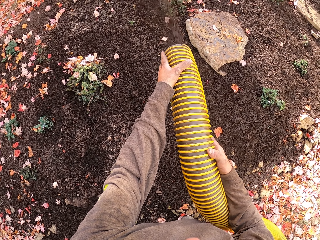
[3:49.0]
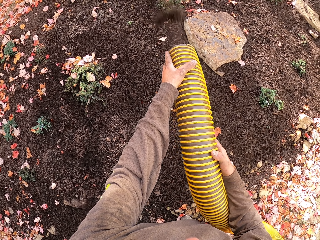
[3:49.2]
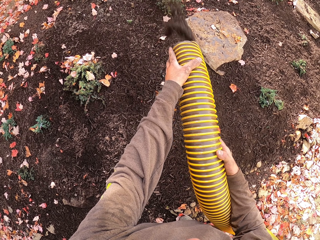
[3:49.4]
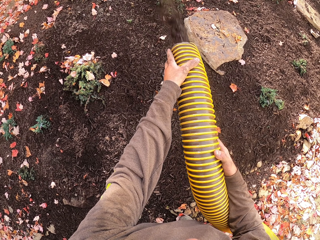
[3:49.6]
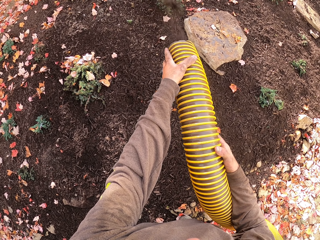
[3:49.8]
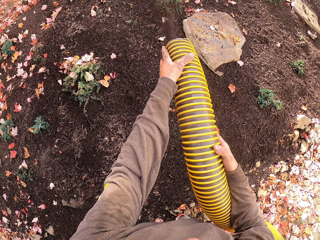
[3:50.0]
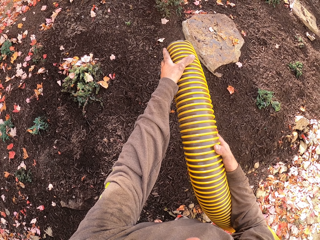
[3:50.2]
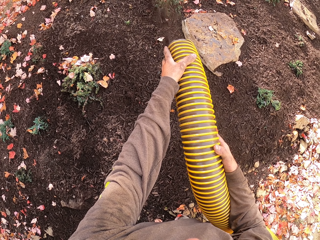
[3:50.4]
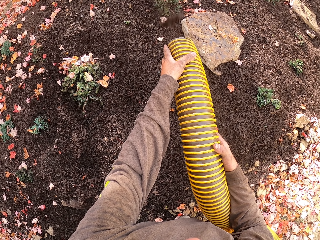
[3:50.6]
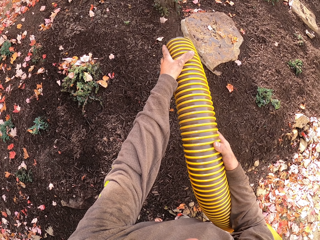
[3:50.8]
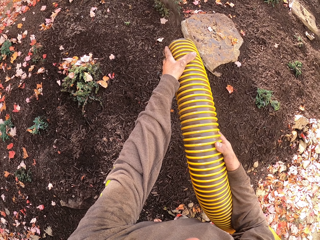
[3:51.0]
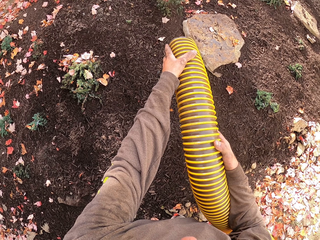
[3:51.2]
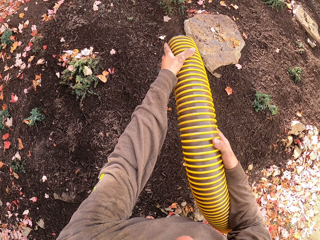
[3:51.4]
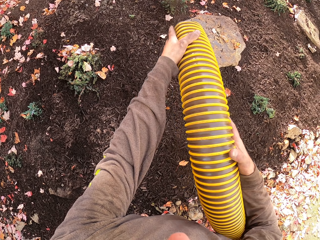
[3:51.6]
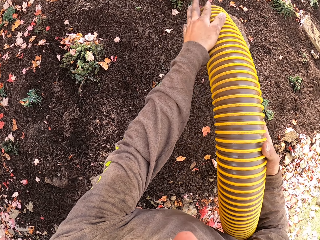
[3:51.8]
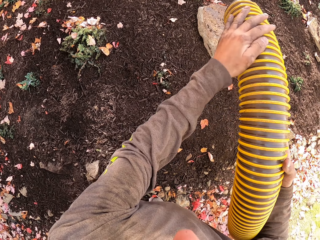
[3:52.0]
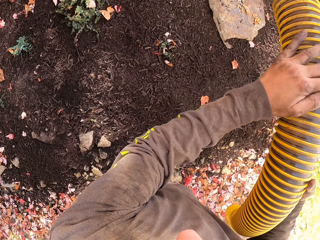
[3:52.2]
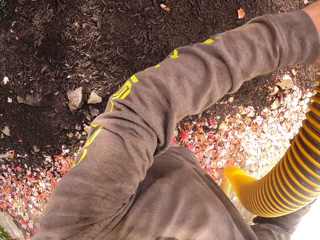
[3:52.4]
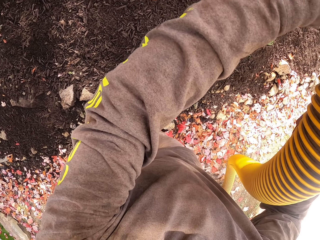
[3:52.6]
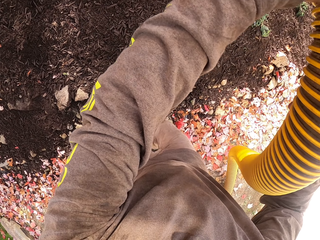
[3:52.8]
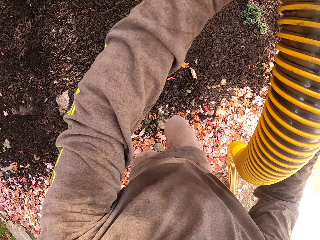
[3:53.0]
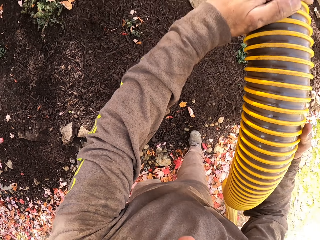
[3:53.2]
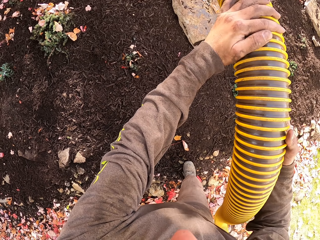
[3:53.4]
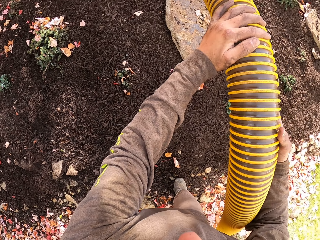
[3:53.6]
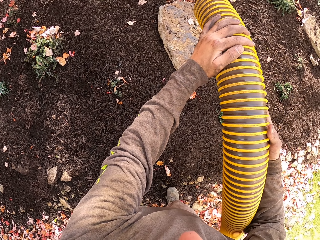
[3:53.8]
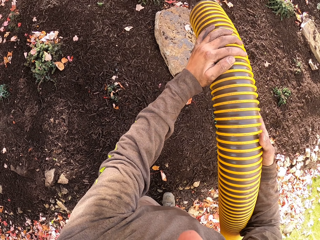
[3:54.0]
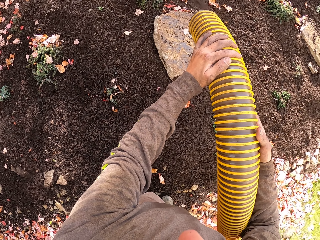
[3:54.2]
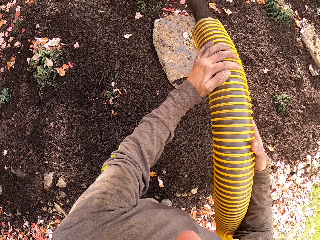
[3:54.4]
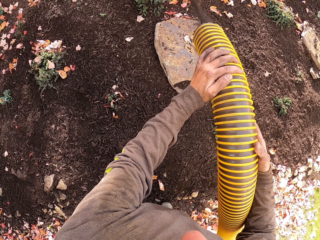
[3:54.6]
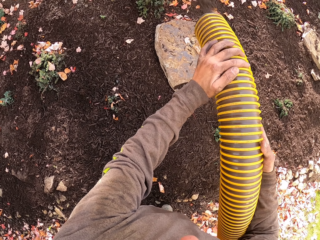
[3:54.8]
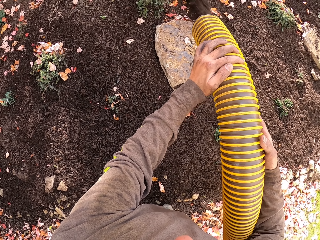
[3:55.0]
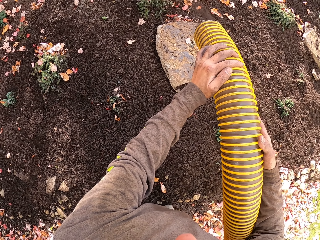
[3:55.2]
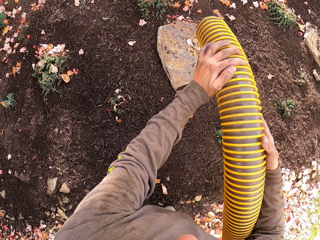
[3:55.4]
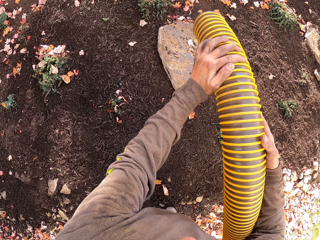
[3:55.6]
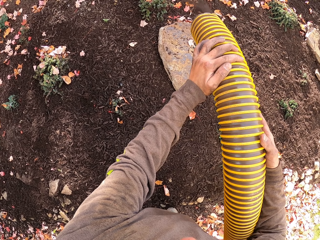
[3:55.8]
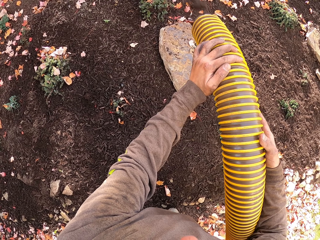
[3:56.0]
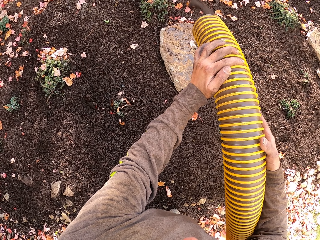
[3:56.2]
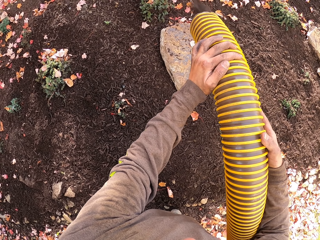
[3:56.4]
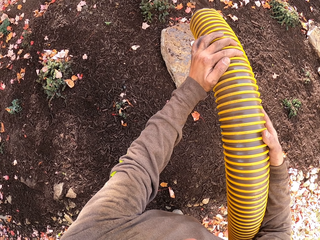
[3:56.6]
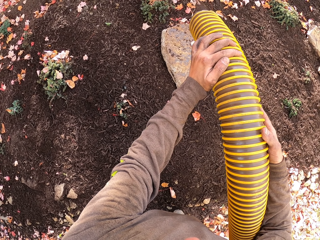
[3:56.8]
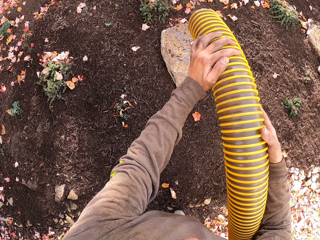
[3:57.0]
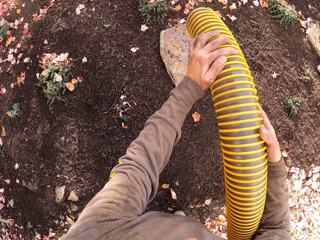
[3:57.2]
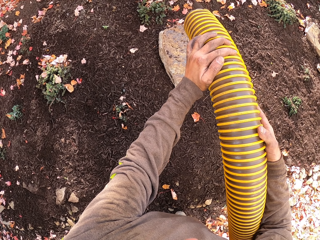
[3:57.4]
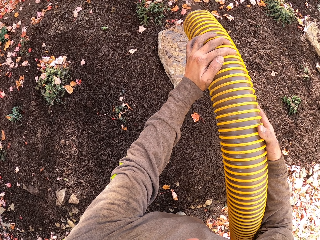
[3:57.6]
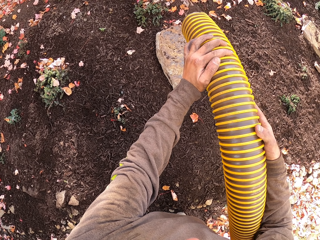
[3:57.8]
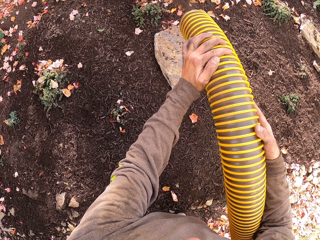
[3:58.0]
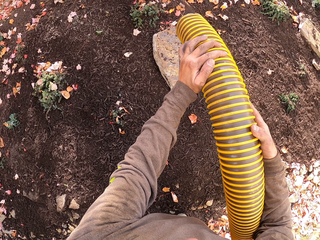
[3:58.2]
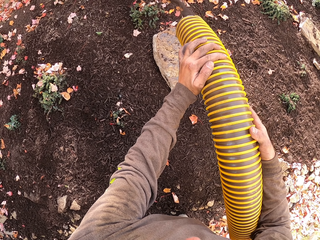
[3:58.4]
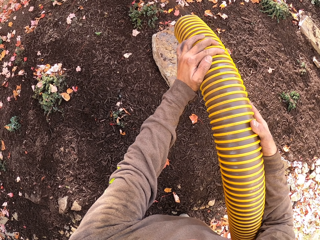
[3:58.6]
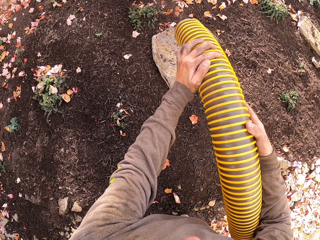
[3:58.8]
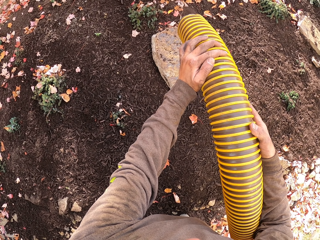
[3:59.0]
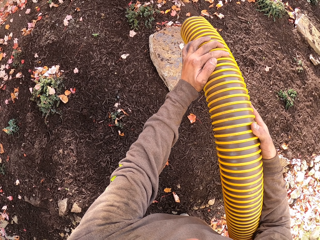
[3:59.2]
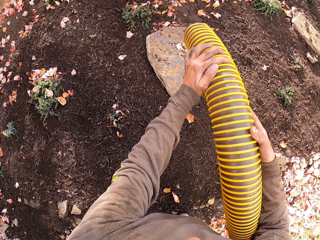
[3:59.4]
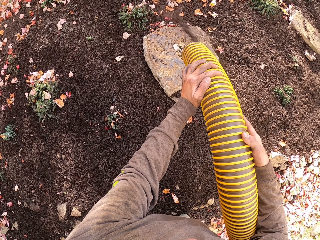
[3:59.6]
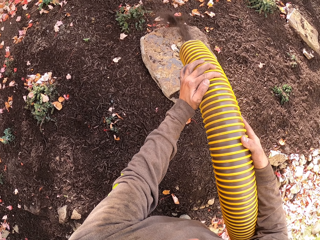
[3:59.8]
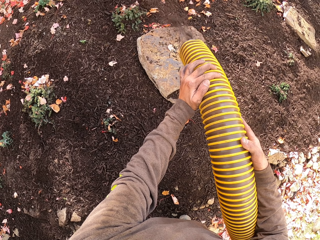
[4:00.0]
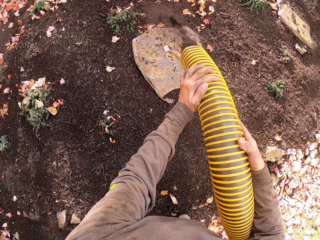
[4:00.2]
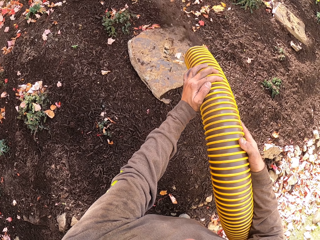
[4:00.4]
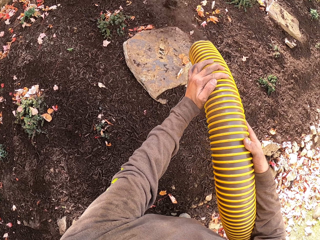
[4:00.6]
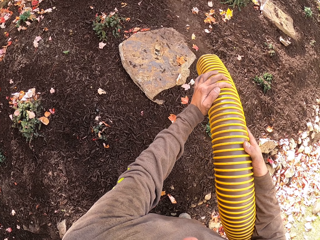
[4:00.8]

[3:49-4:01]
The camera wearer lifts the pipe. They sprinkle something.

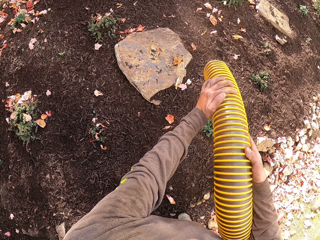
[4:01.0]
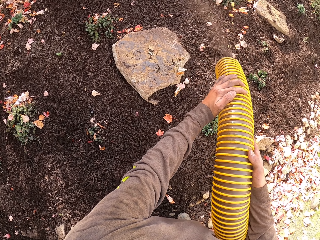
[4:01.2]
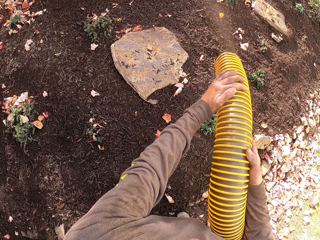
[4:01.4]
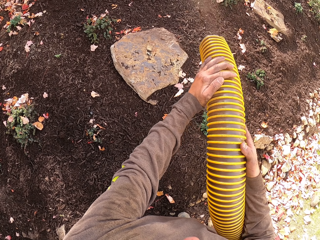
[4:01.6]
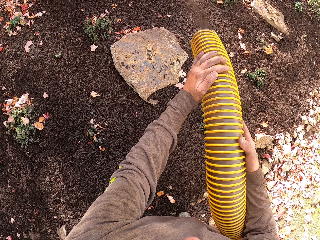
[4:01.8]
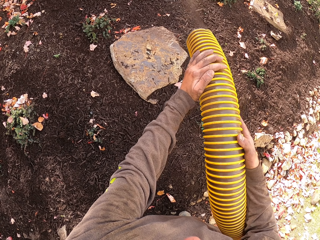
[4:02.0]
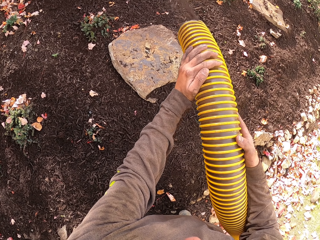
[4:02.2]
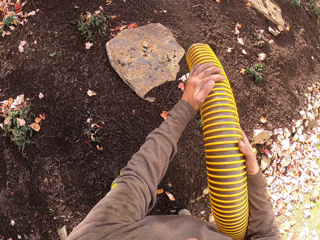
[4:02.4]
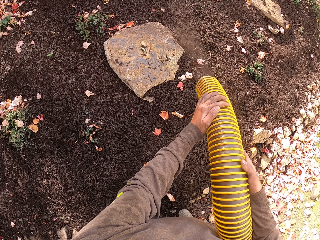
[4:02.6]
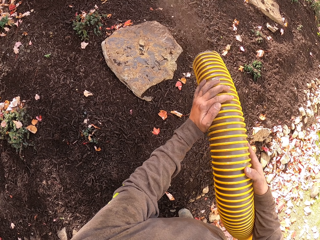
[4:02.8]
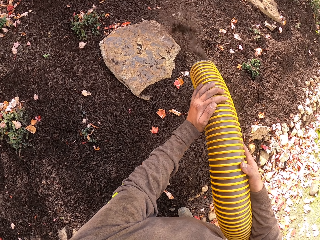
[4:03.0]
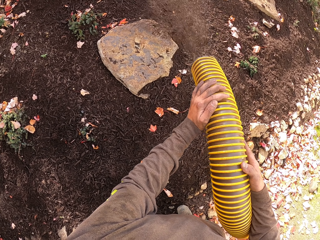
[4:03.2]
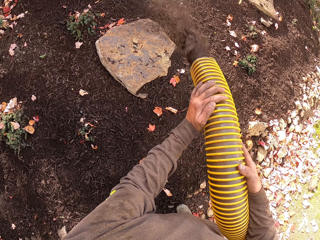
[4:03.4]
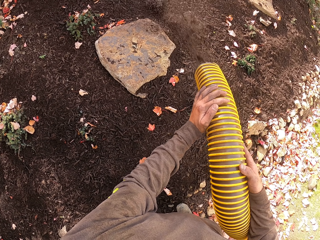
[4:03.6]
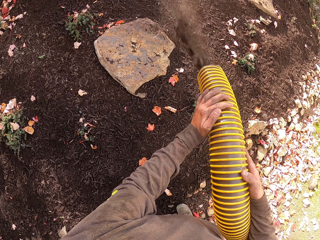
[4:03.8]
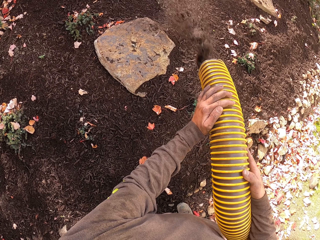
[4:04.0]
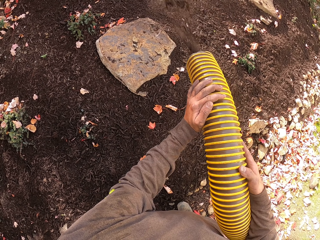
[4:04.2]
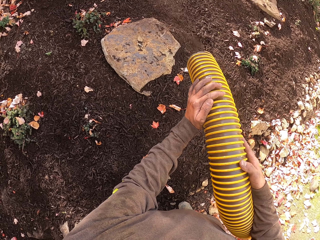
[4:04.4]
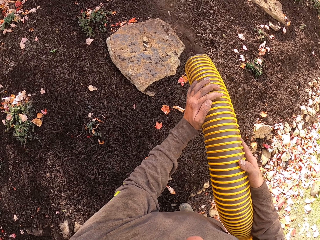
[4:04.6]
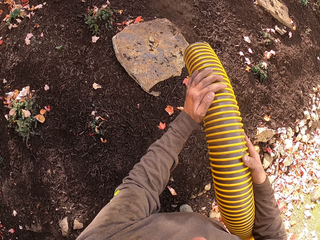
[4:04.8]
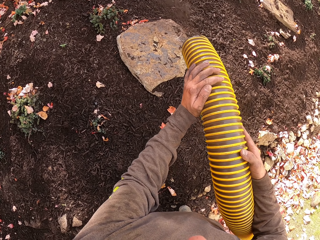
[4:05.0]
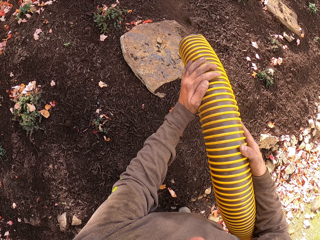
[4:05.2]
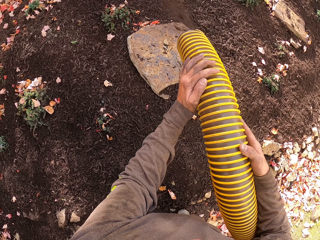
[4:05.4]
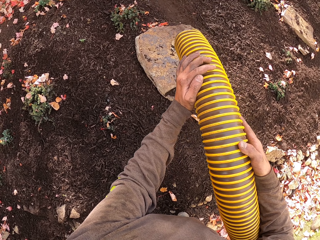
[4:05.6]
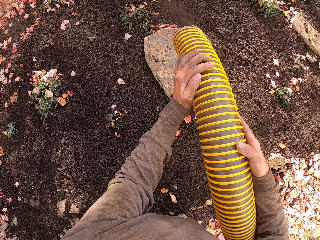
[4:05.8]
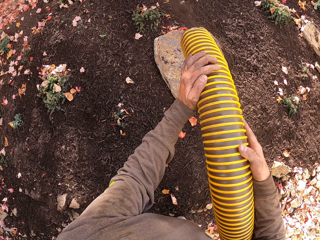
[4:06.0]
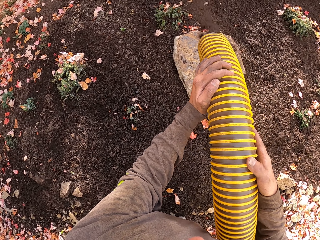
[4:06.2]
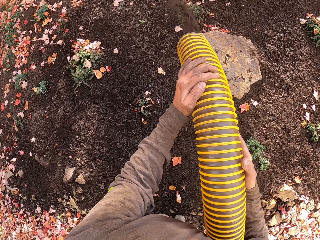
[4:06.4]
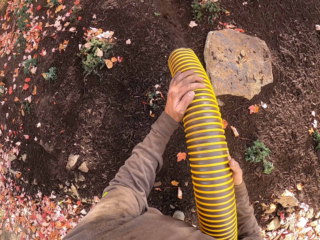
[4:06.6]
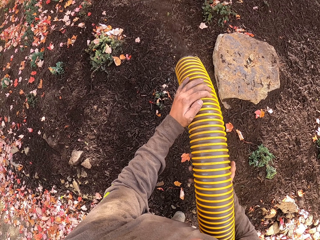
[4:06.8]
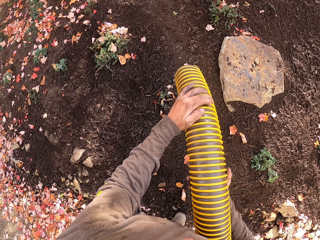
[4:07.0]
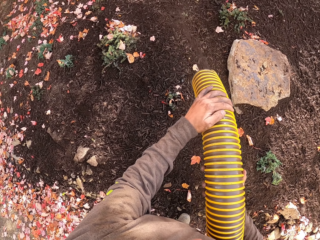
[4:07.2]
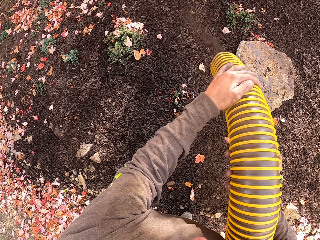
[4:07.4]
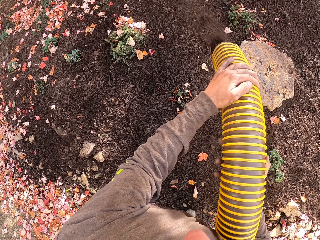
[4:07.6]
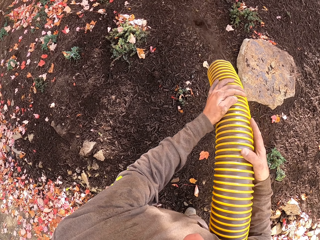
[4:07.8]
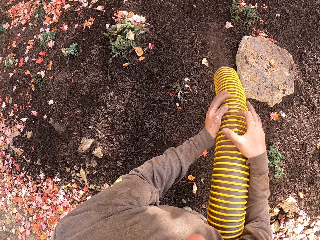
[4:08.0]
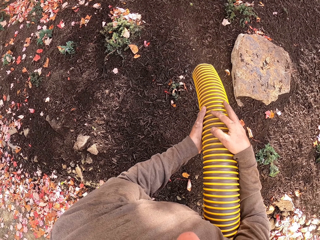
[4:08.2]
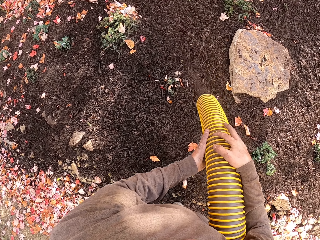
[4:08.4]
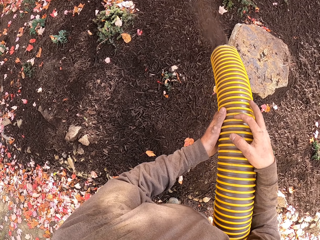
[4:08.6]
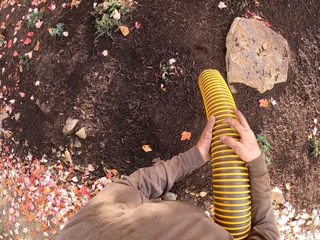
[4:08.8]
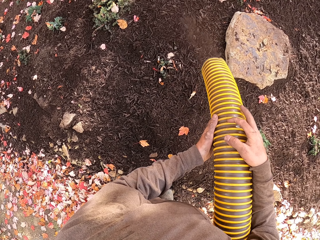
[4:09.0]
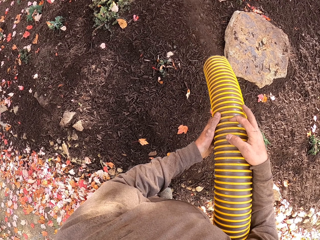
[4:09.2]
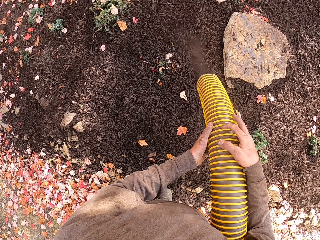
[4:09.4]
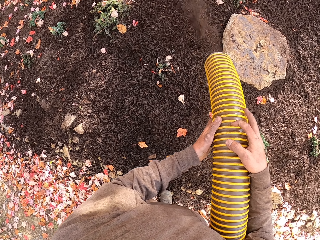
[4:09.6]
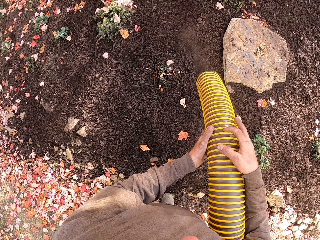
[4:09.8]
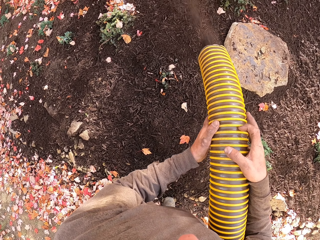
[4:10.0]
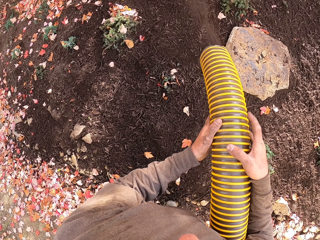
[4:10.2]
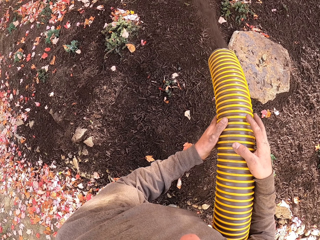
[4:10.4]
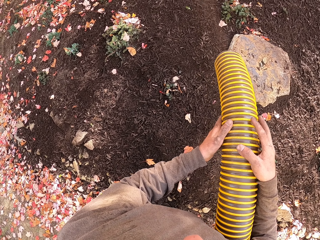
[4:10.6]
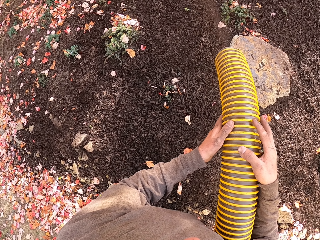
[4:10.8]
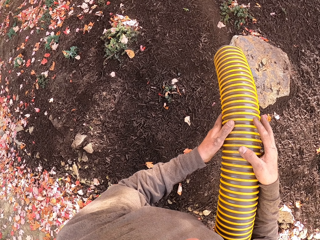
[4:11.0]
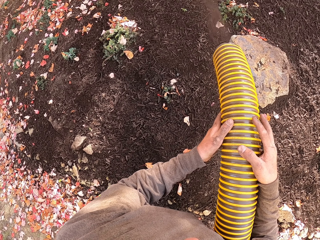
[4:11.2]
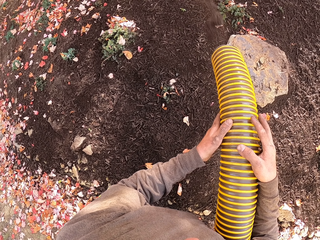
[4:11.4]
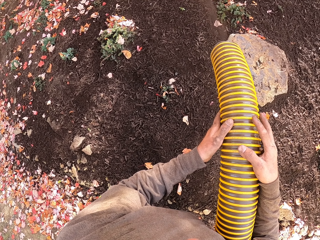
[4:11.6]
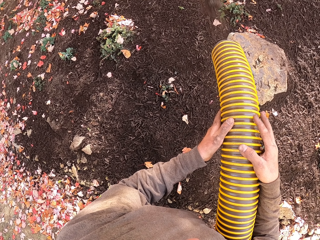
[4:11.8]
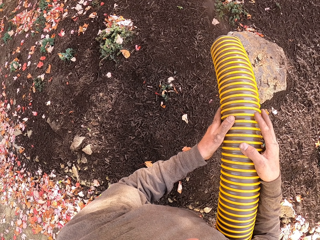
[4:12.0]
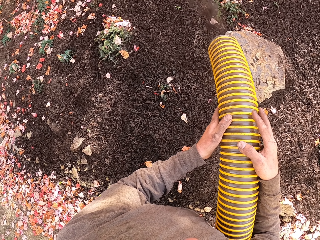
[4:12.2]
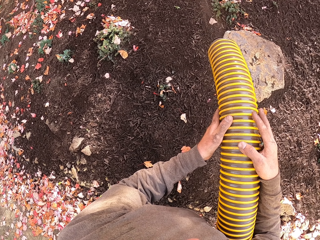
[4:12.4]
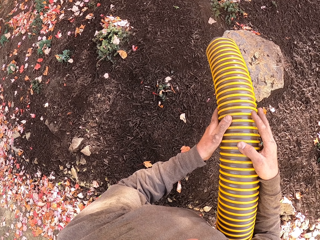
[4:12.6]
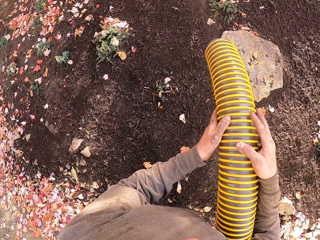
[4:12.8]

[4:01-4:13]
The camera wearer moves the hands. They move the hands again. They swing the pipe.
